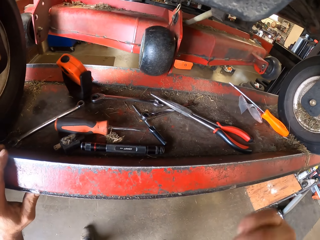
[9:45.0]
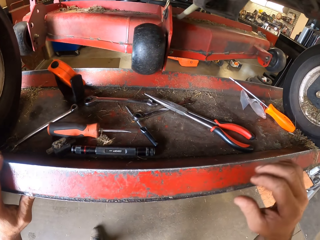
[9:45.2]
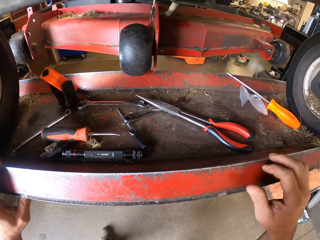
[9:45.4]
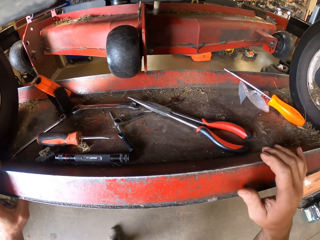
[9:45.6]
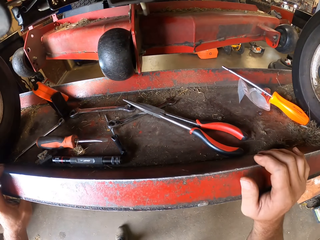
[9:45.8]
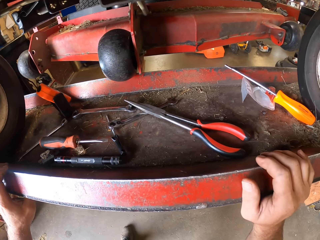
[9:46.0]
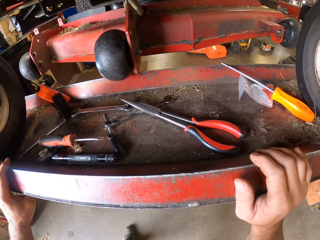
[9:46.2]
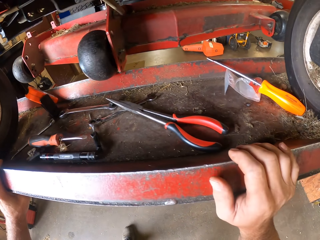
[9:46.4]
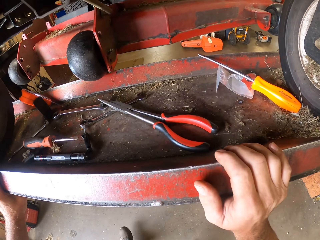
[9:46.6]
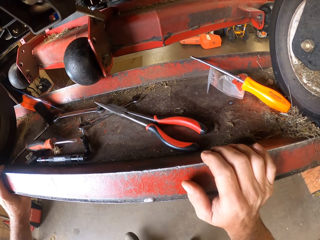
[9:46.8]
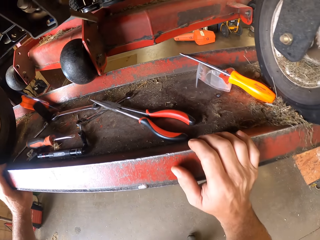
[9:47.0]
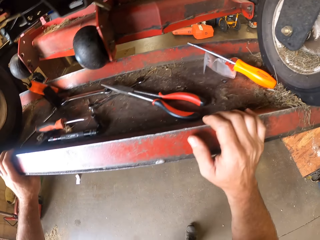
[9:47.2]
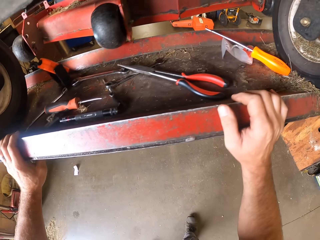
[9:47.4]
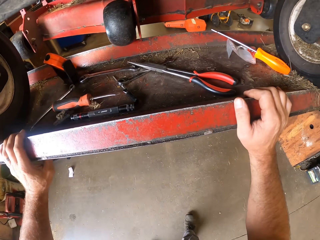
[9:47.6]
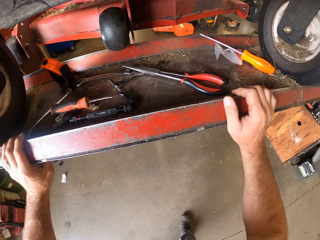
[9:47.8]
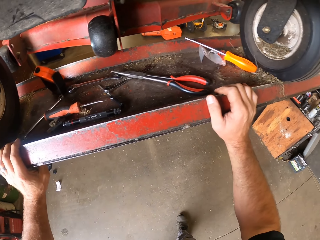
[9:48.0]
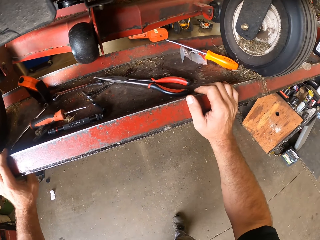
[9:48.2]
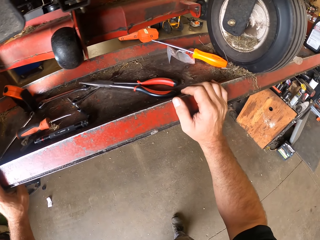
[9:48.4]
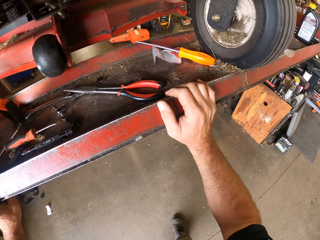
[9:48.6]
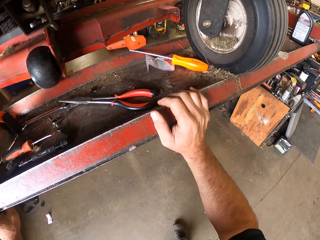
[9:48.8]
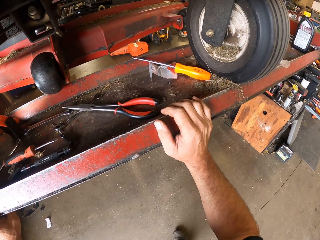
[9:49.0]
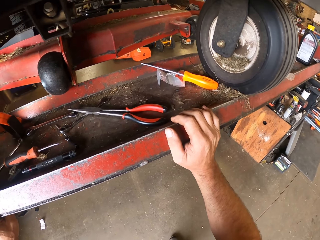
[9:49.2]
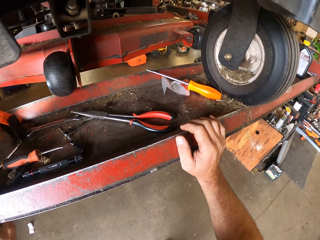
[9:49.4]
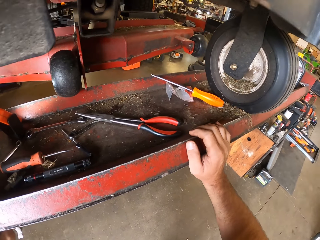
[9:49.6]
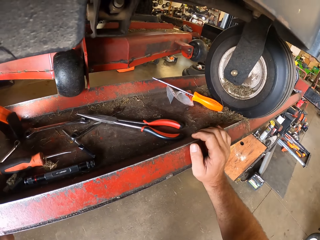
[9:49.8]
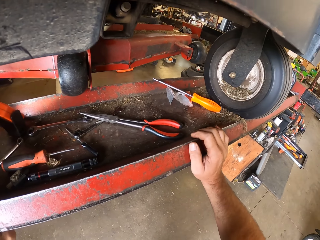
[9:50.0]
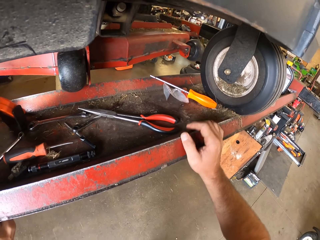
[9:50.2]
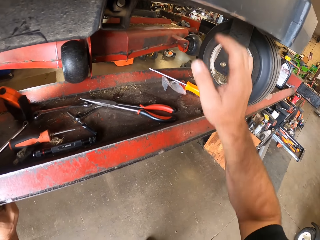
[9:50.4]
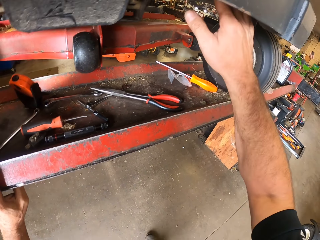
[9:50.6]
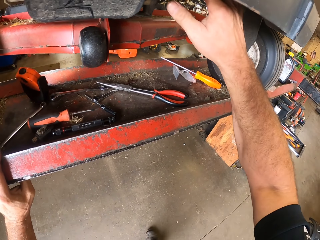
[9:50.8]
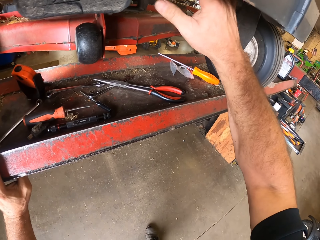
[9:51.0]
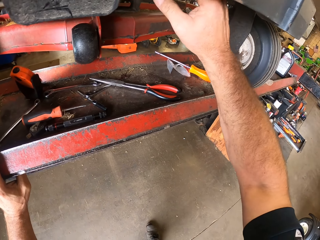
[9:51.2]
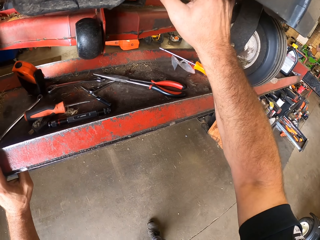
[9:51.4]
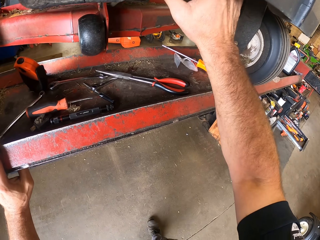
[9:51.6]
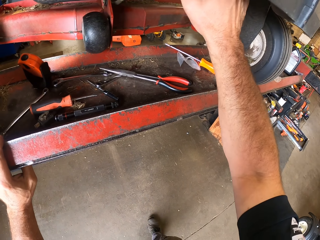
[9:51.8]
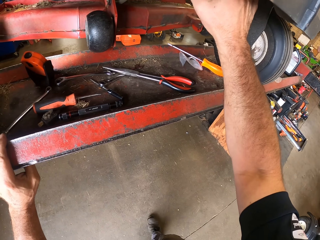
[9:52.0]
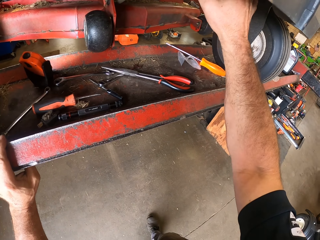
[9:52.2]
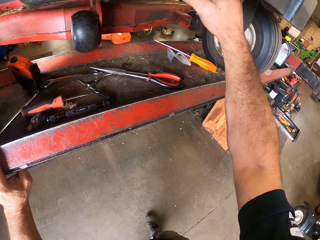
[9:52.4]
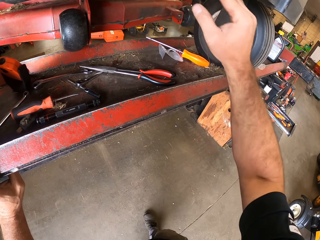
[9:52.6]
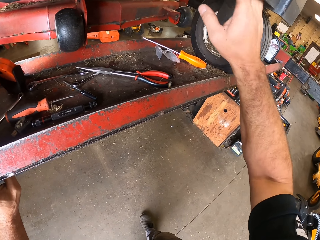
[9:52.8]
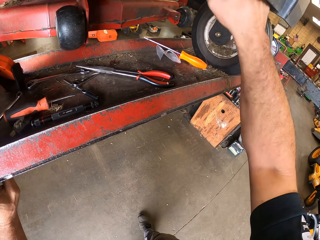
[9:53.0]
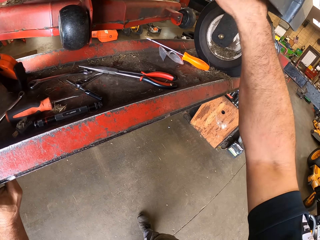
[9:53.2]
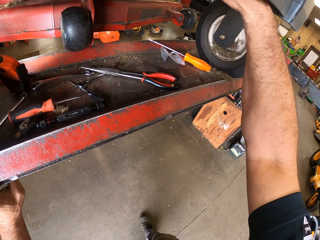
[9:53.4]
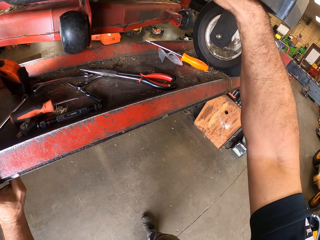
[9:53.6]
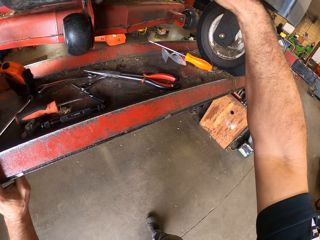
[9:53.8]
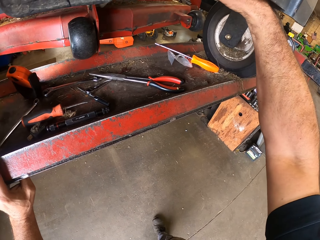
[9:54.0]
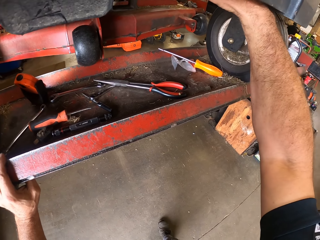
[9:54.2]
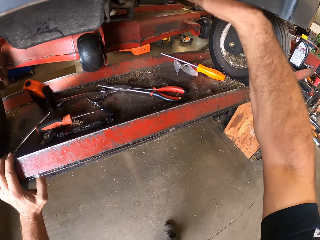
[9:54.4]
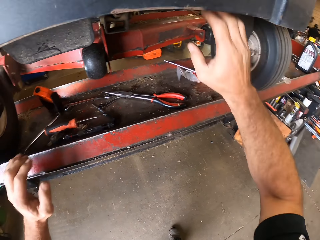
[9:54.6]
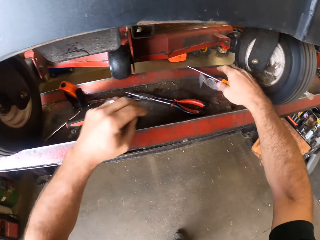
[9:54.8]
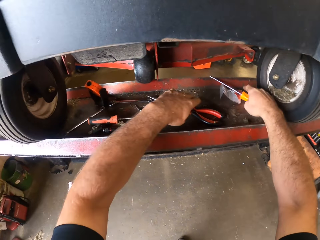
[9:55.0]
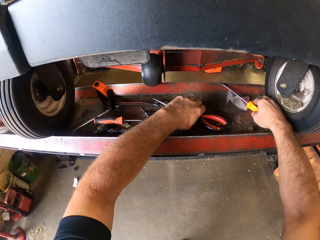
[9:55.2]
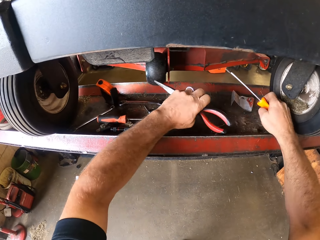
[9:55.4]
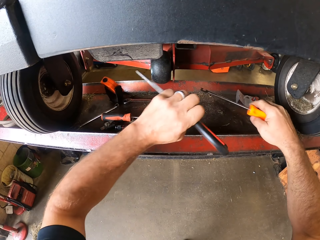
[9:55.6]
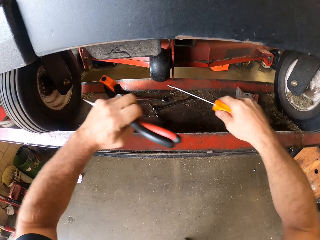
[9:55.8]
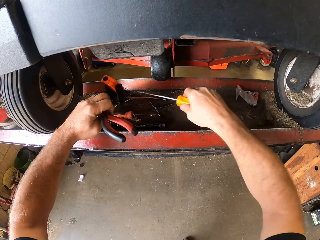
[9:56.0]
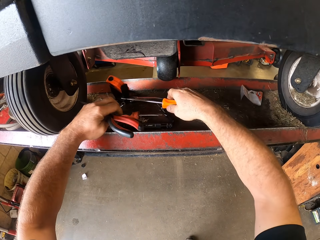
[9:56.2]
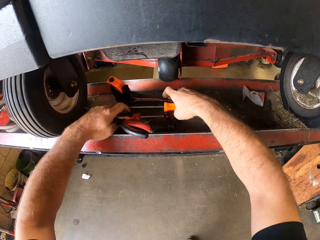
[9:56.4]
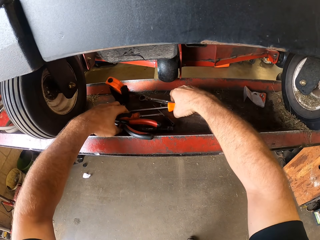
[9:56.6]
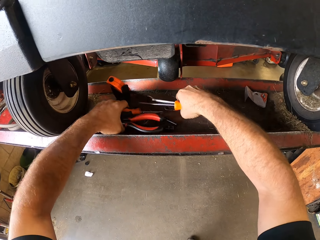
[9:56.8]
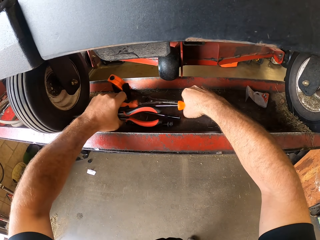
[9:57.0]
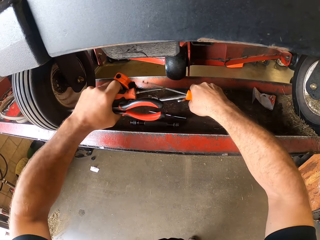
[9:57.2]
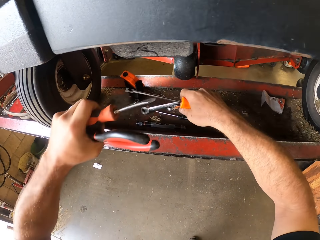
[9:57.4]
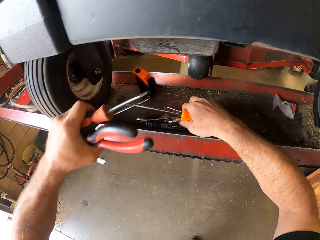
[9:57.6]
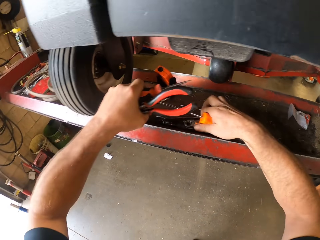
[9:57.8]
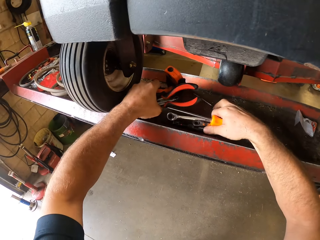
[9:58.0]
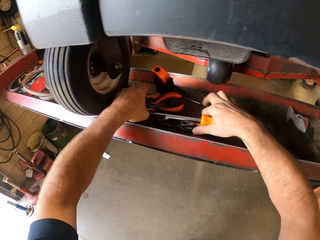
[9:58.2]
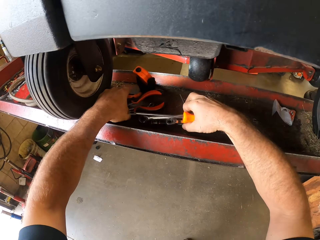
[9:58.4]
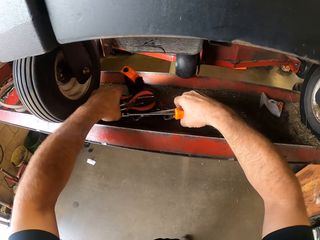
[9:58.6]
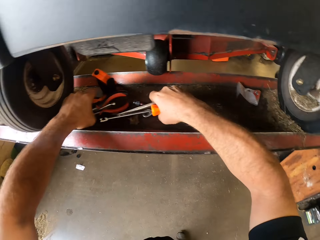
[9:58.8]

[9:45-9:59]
The camera wearer touches the machine with his right hand. He picks up the screwdriver from the workbench with his right hand. He picks up the pair of shears from the workbench with his left hand. He puts the screwdriver down. He picks up all the tools from the workbench with both his hands.

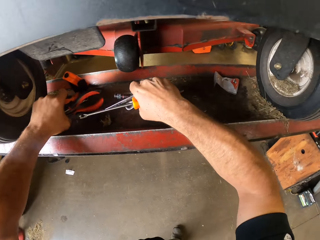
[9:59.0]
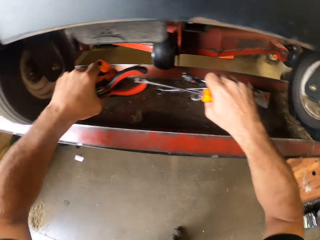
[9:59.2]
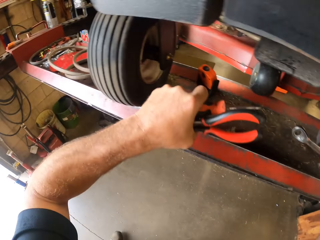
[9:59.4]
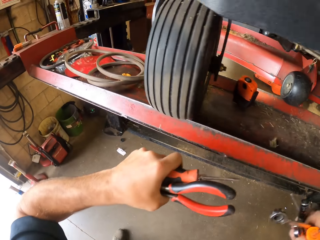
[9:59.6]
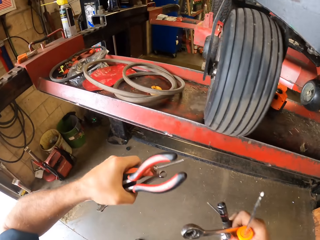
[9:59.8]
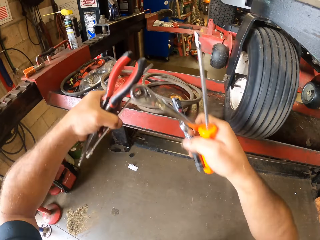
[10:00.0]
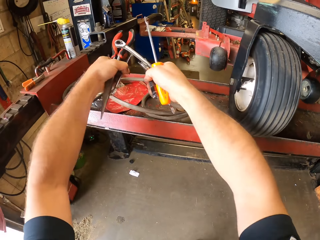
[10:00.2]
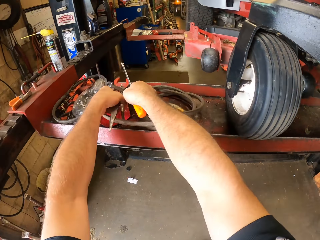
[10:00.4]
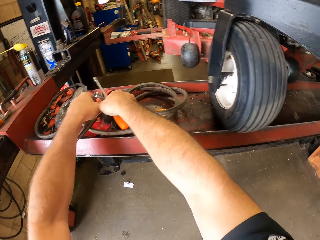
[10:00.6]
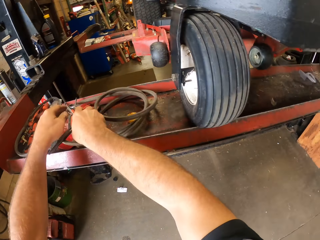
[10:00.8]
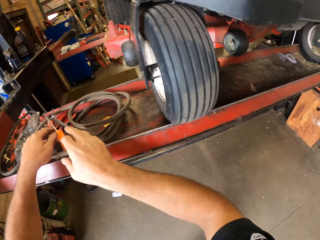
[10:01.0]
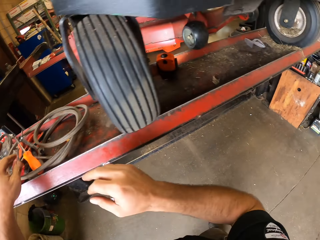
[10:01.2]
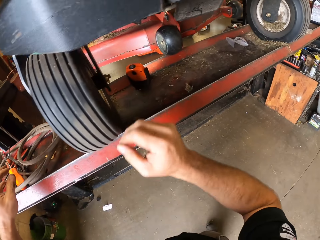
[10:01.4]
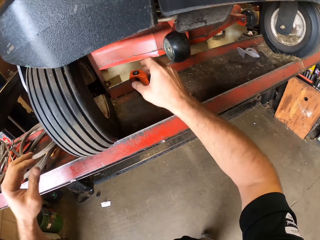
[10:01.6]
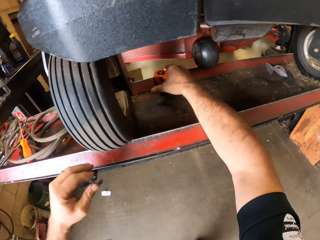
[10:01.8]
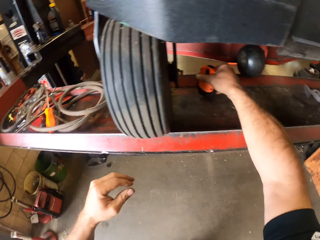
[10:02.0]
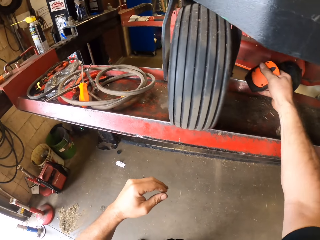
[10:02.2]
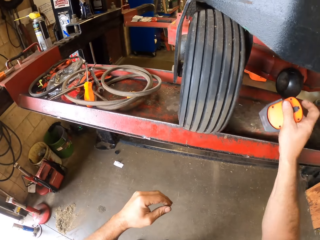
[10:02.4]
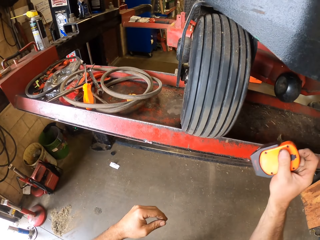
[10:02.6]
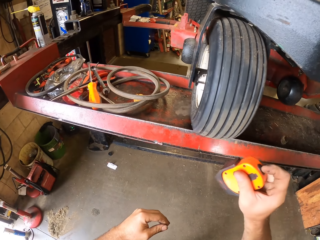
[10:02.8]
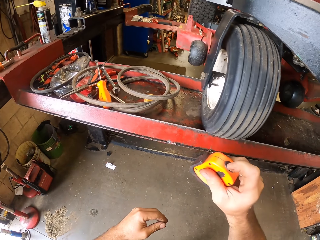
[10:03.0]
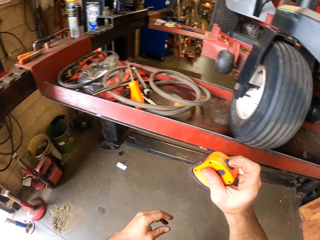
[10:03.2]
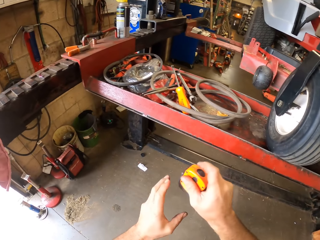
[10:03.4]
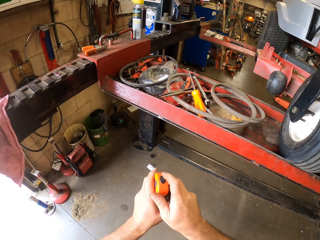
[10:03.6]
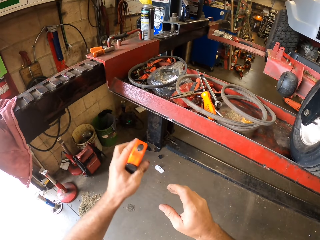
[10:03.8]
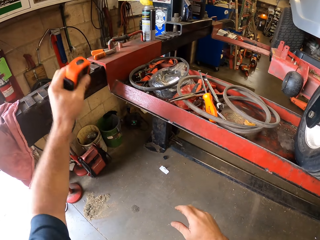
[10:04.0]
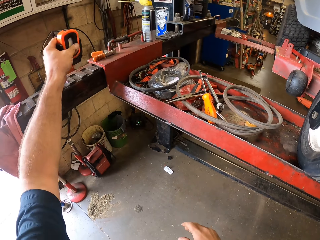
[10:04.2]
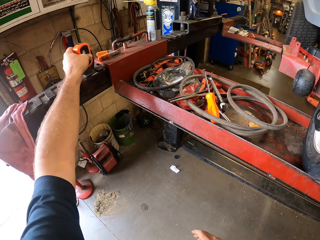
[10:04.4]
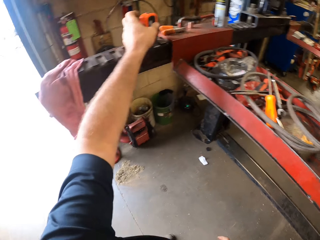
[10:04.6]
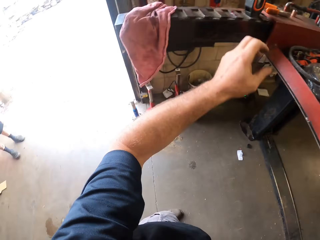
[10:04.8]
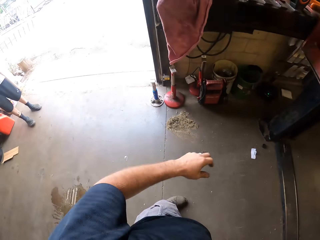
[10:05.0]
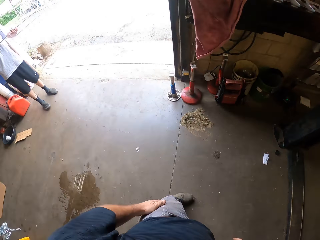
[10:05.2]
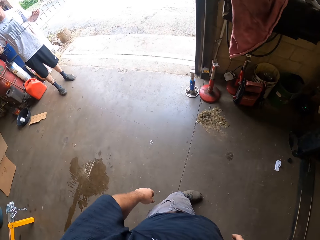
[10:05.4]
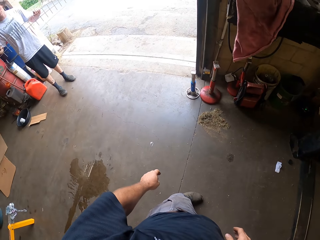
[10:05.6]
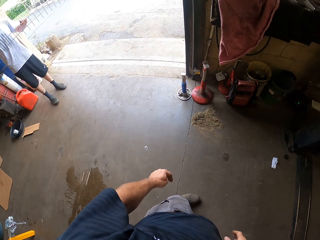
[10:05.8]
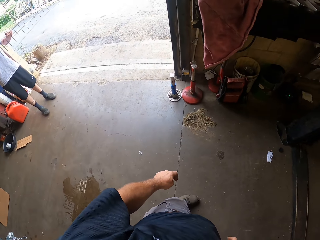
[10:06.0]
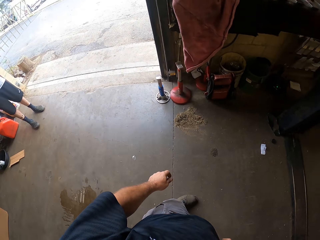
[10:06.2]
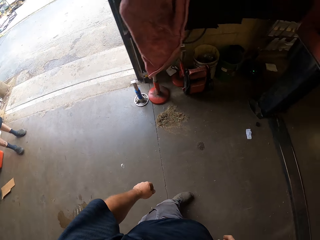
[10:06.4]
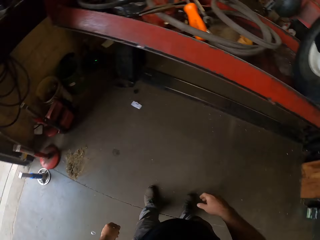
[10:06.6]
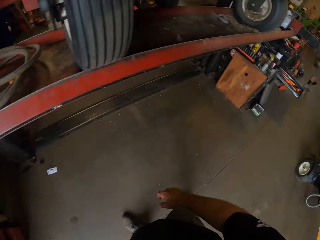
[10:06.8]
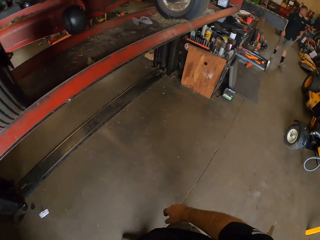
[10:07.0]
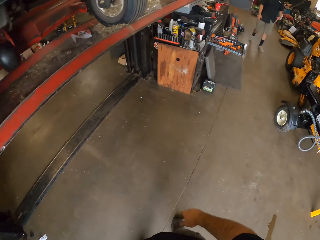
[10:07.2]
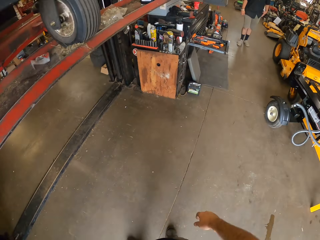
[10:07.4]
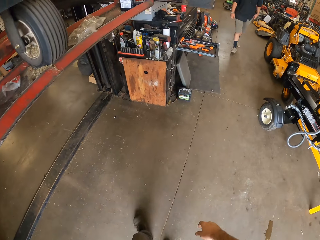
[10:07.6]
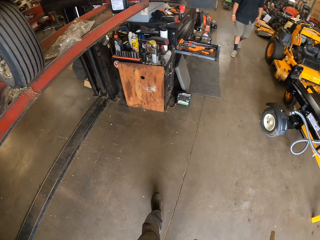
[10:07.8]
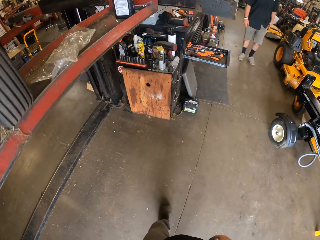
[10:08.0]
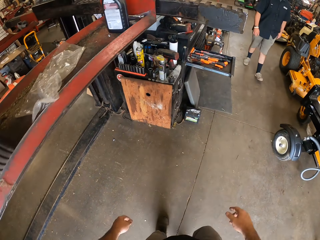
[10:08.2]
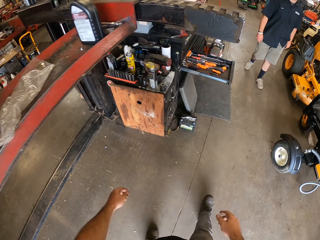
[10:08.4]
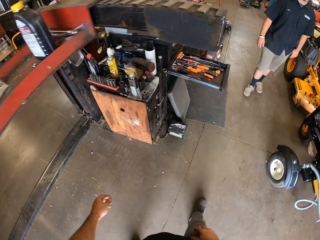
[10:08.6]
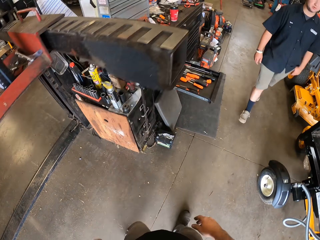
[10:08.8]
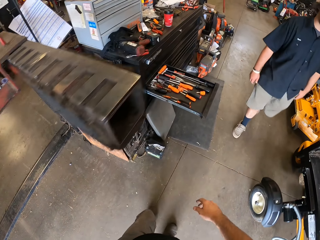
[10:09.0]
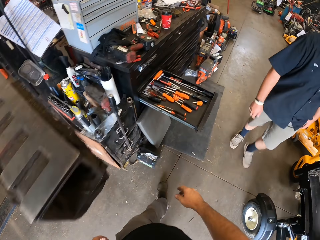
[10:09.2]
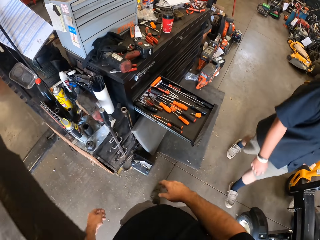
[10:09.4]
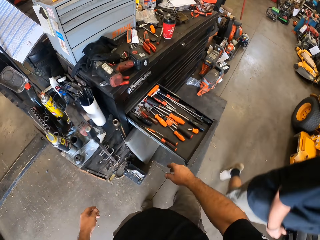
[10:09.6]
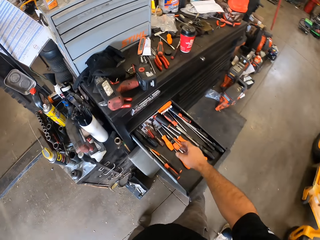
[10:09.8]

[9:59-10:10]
The camera wearer places the tools in both his hands on the workbench. He picks up a torchlight from the workbench with his right hand. He passes the torchlight from his right hand to his left hand. He places the torchlight on the workbench. He turns around. He talks to a man. He turns around. He walks toward another man. He passes by the other man.
